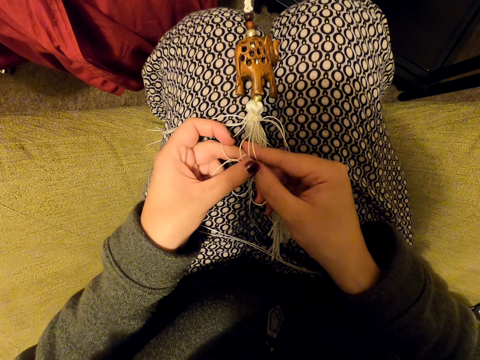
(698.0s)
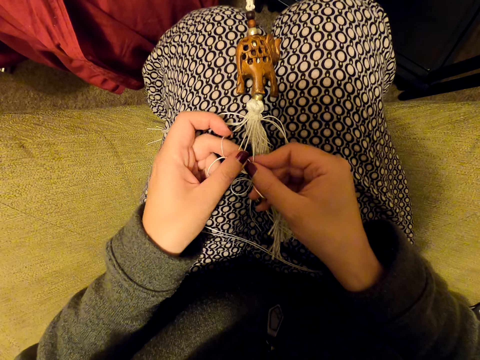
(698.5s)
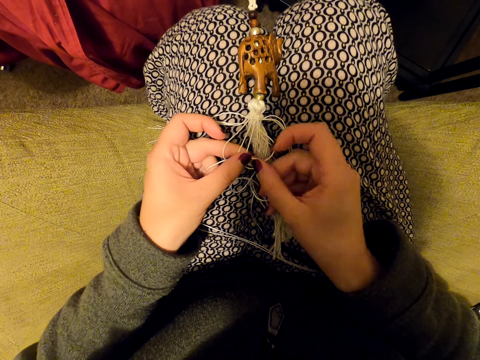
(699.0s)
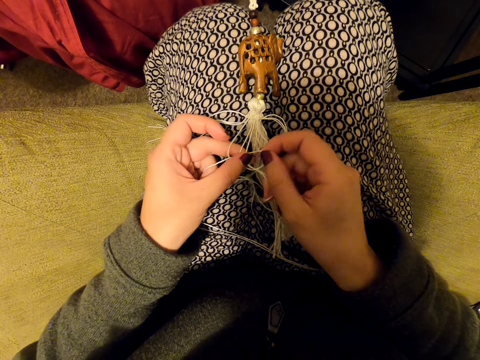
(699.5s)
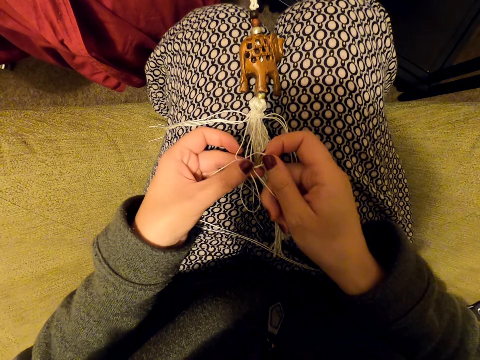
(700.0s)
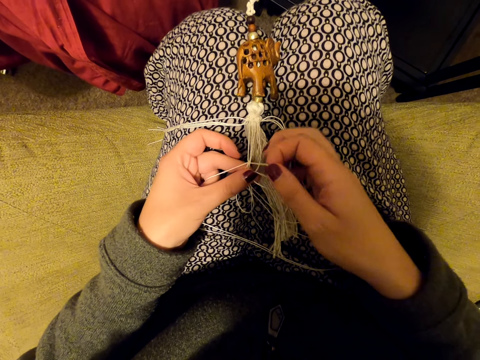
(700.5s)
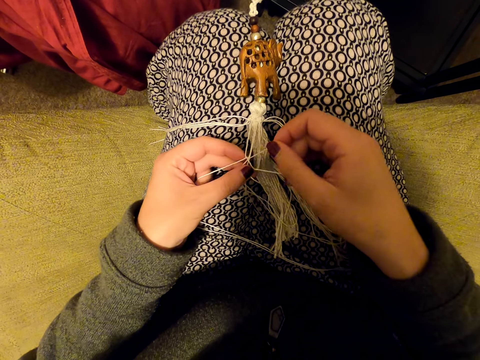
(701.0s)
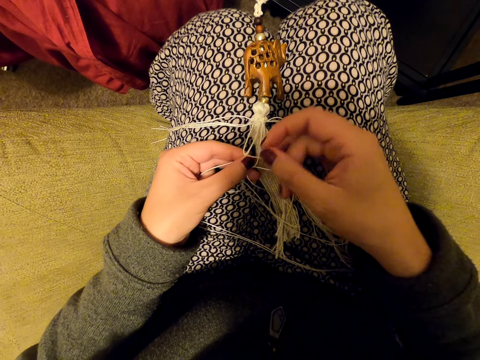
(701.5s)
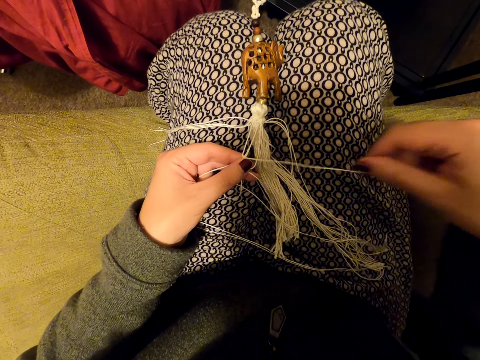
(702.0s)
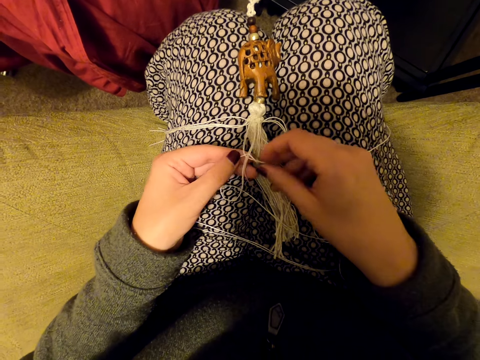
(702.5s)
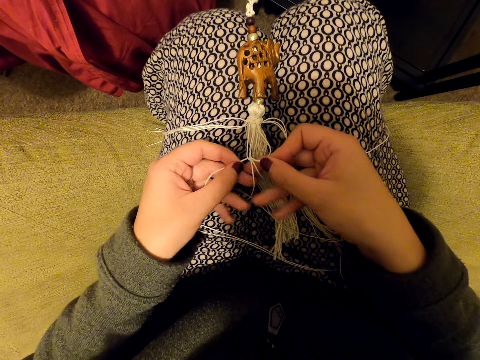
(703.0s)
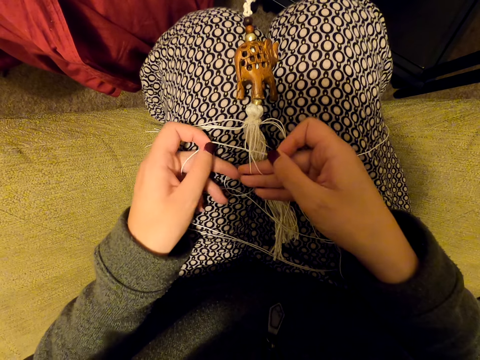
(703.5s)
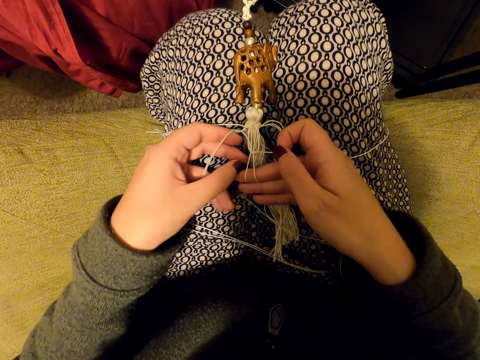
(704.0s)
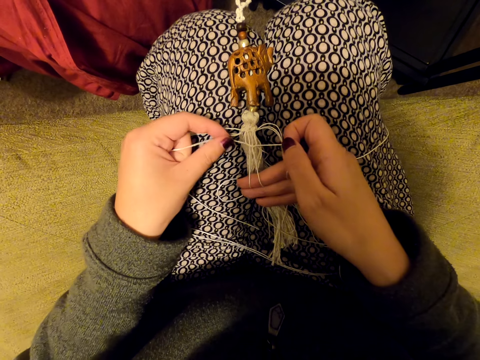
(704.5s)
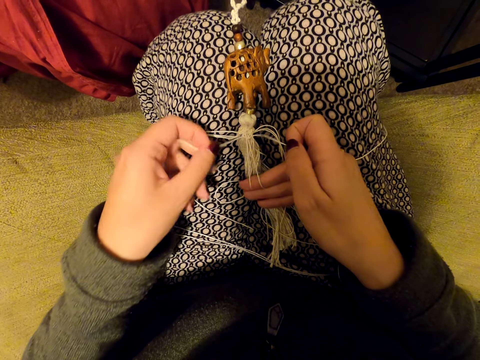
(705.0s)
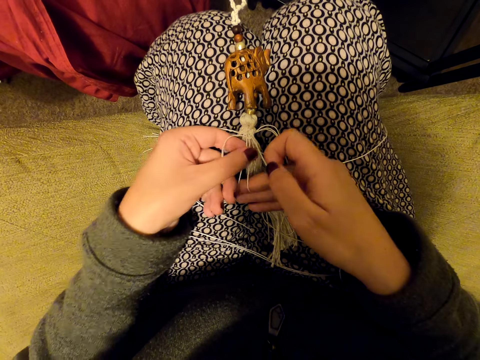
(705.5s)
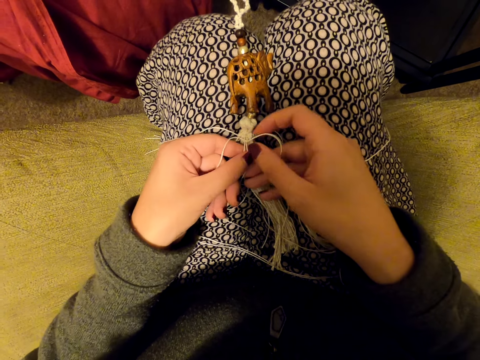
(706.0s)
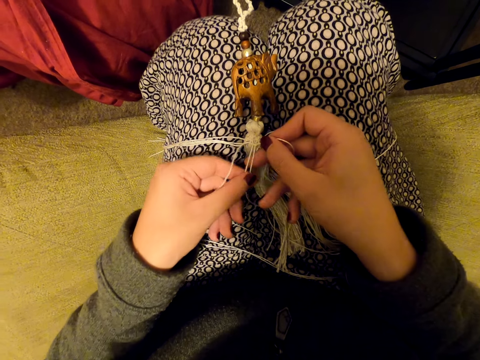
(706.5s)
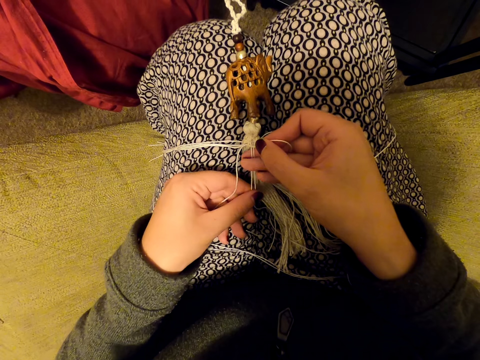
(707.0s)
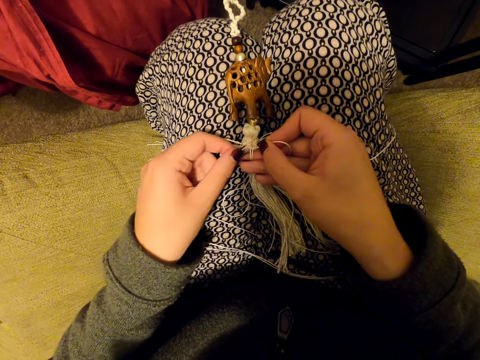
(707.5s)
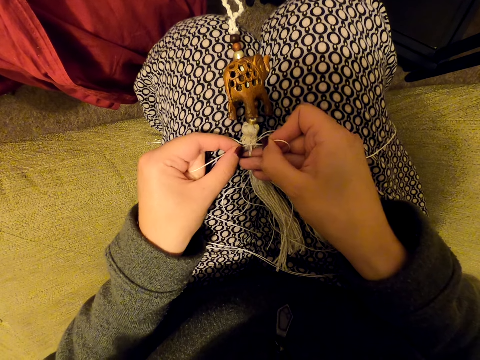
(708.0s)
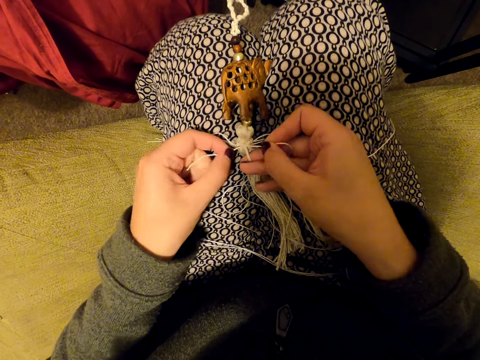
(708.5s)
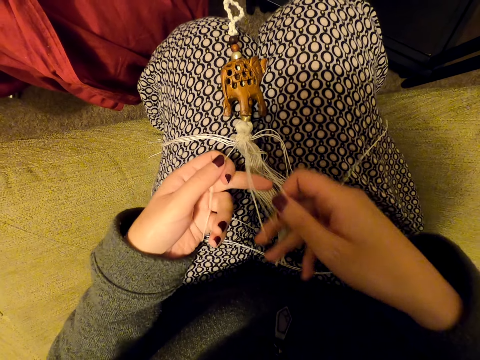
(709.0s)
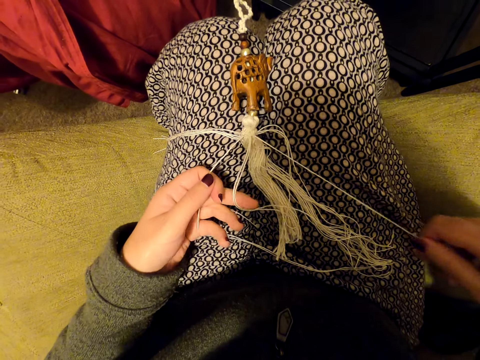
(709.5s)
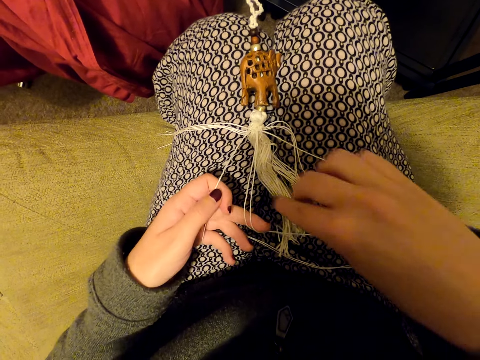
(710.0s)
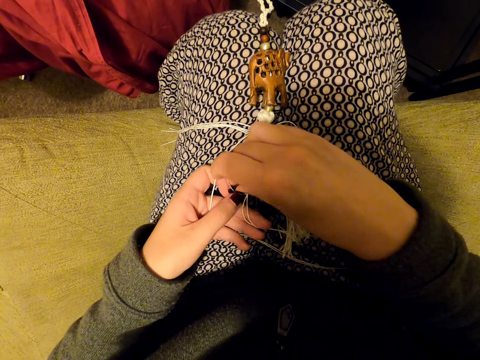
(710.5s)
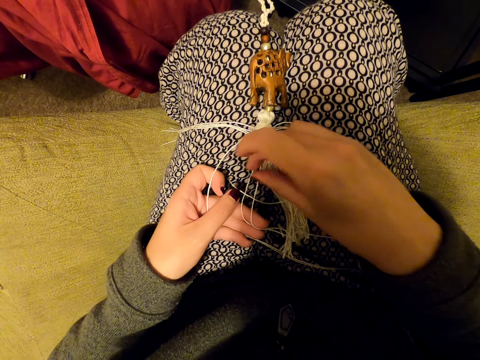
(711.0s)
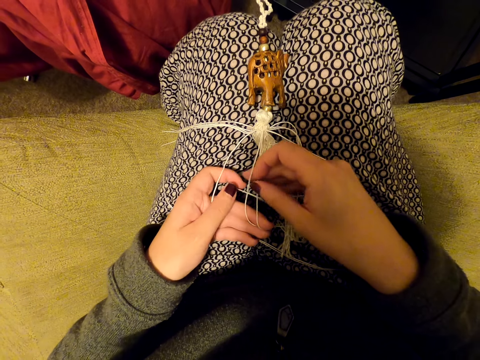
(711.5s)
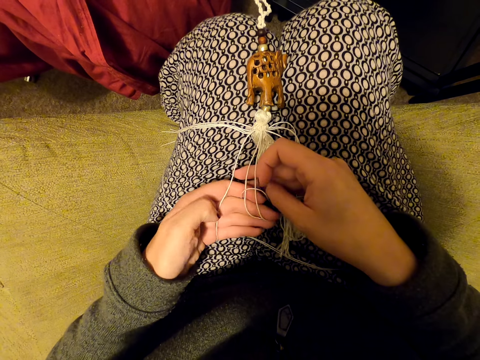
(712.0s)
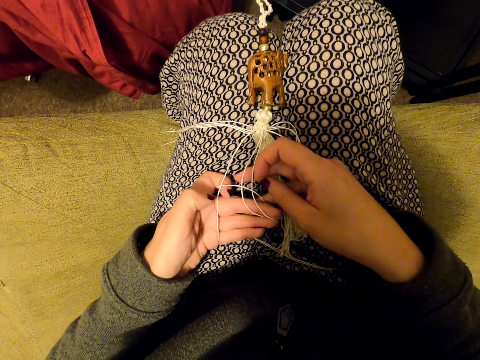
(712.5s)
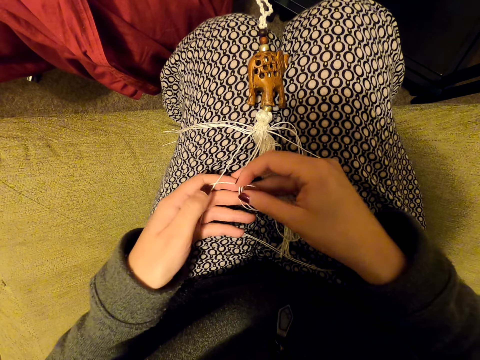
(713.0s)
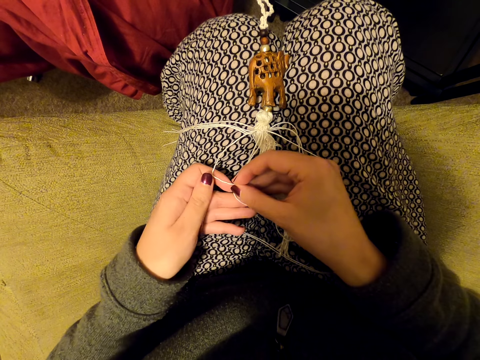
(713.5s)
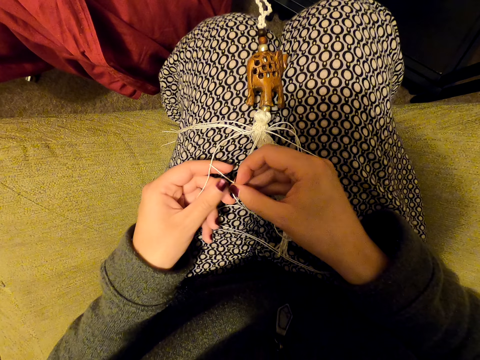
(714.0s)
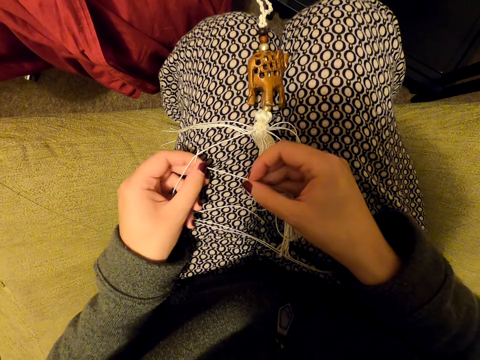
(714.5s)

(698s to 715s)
The camera wearer pulls the thread. She puts the thread on her leg. She pulls the threads. She tightens the knot. She tightens something. She pulls the threads. She stretches the thread. She knits a tassel decoration with both hands.

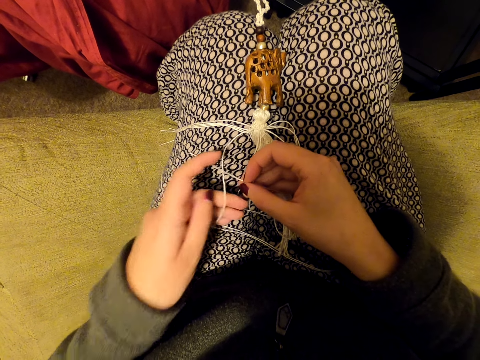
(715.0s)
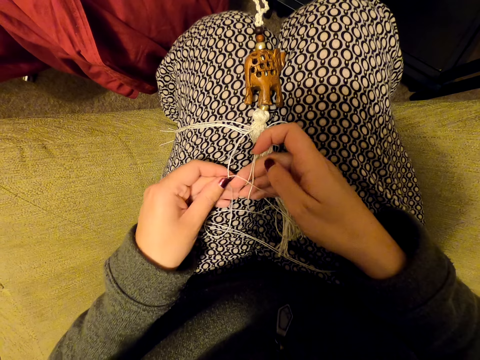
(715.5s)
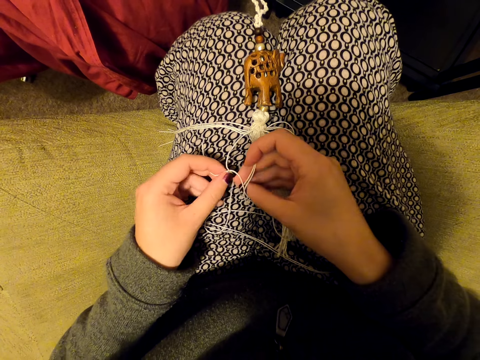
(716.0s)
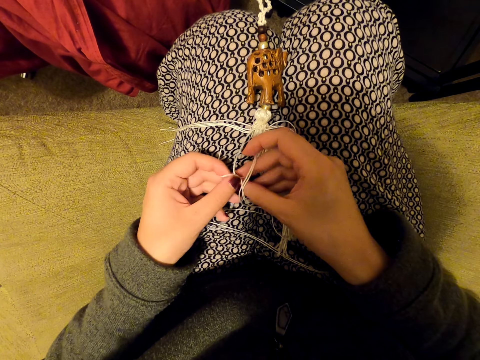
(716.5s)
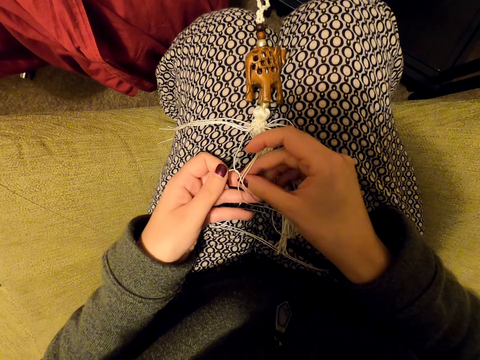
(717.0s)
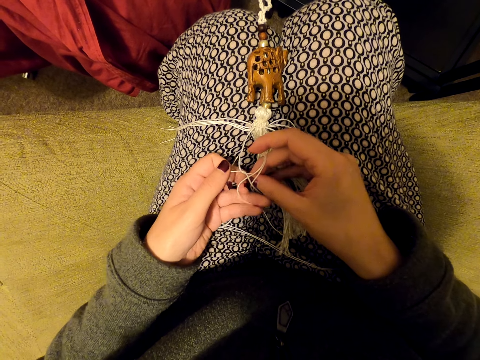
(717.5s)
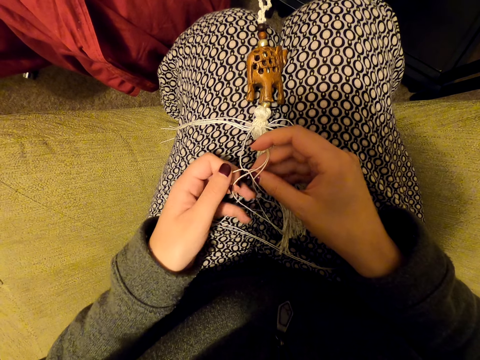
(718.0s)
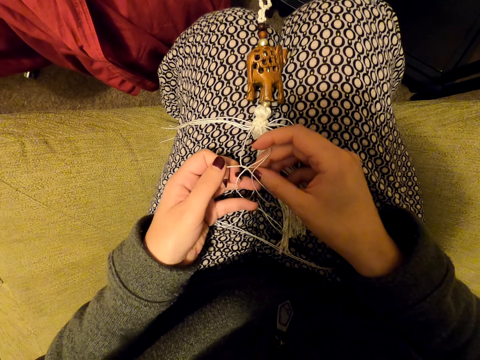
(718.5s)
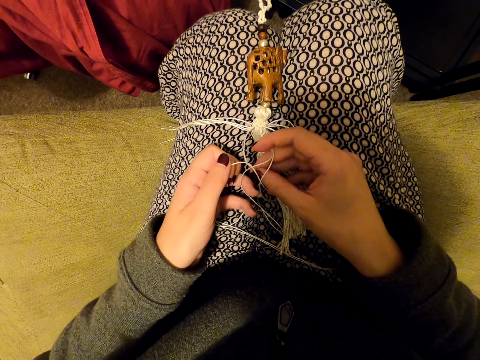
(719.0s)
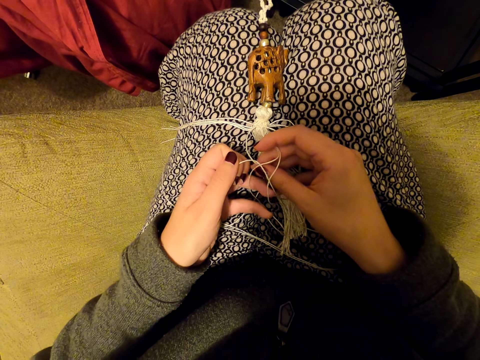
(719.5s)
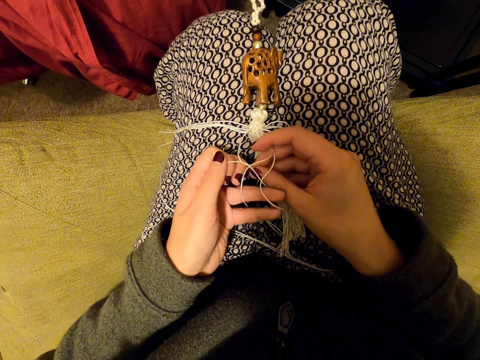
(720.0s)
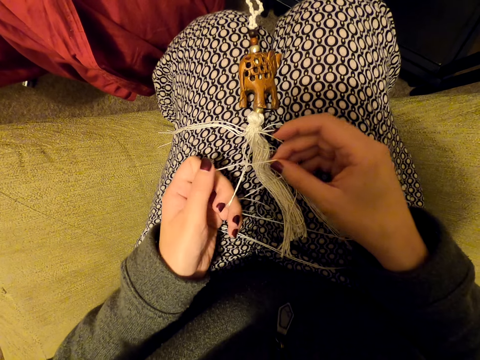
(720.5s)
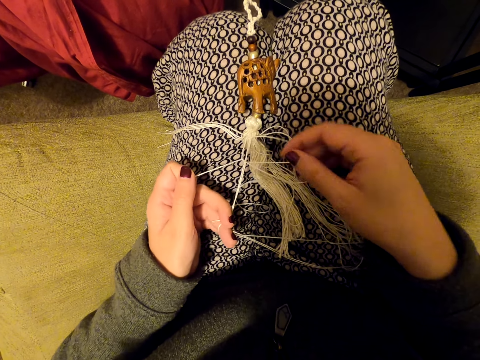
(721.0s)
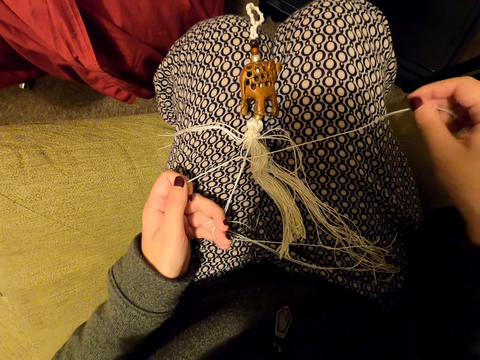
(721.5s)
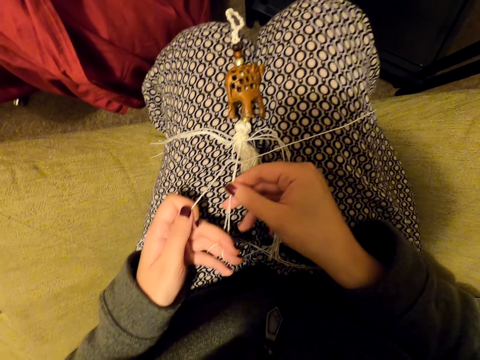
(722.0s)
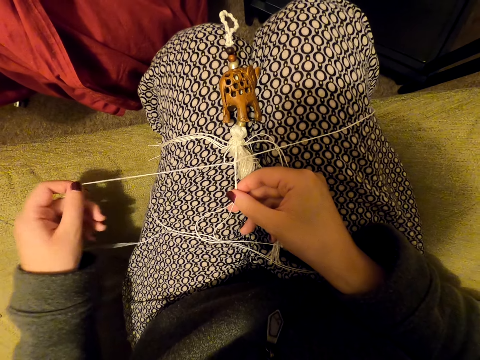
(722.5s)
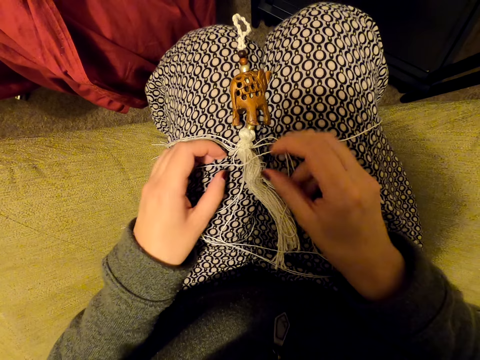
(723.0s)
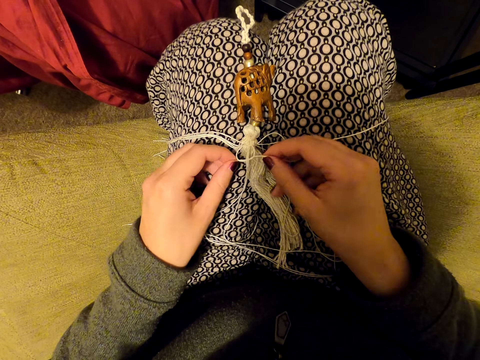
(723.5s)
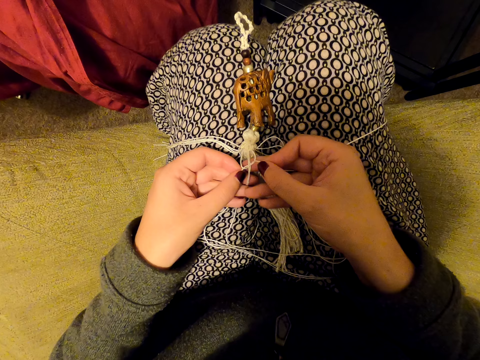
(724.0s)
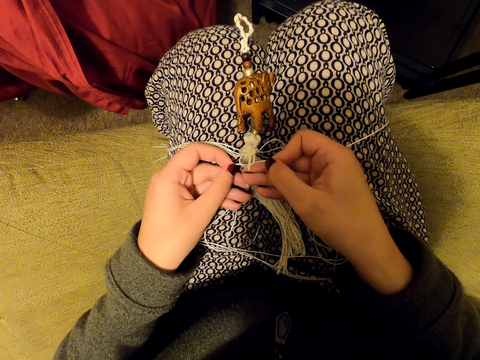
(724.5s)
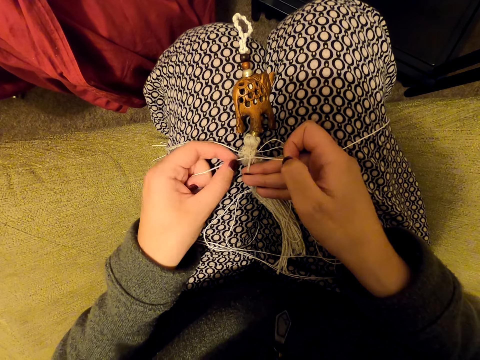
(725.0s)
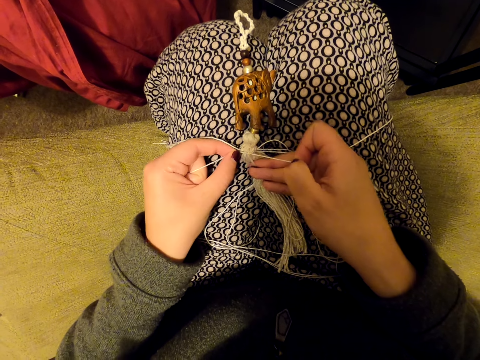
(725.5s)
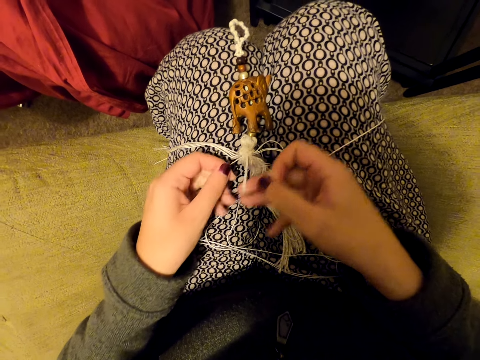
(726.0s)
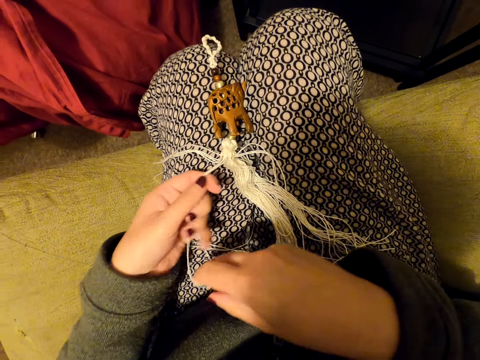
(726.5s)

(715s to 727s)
The camera wearer pulls the threads. She puts the thread on her leg. She pulls the threads. She puts the thread on her leg. She tightens the knot. She switches the thread to the other hand.
